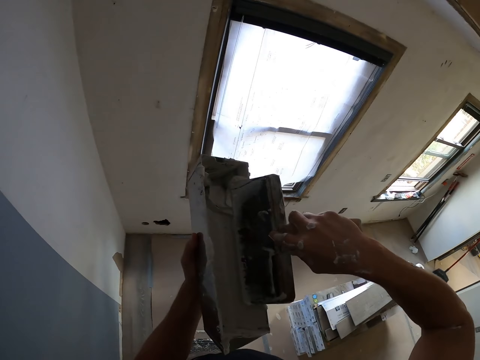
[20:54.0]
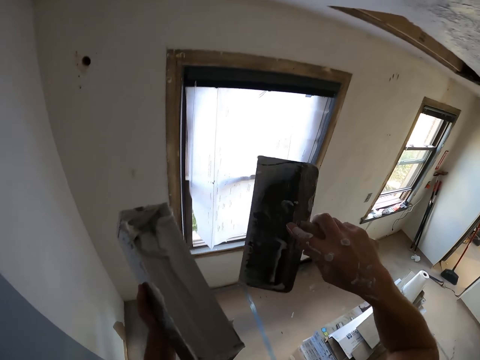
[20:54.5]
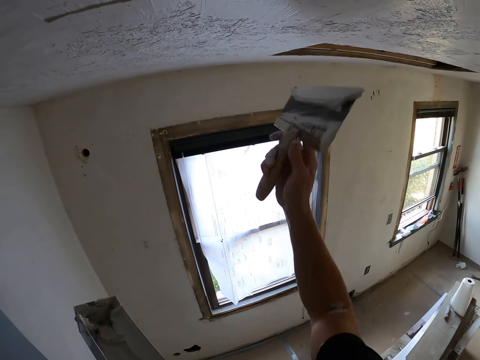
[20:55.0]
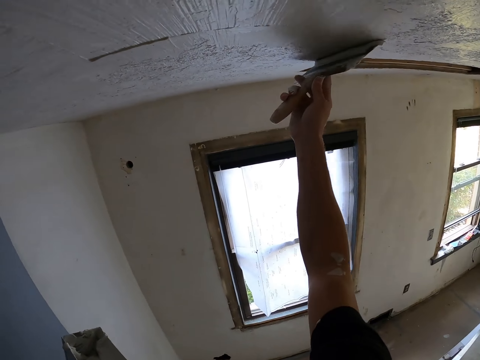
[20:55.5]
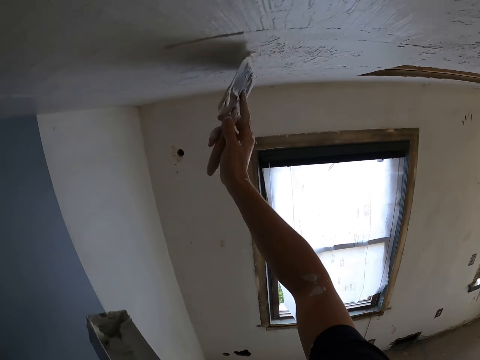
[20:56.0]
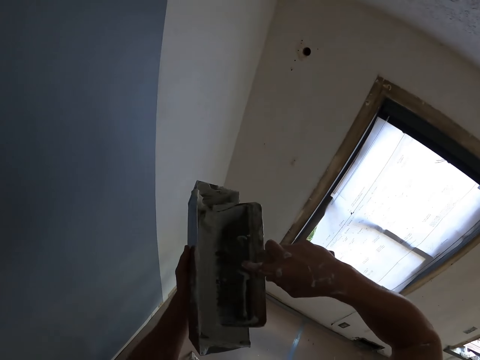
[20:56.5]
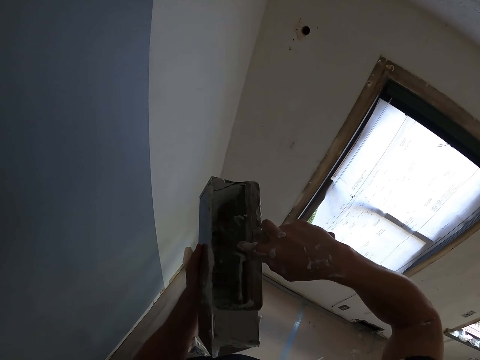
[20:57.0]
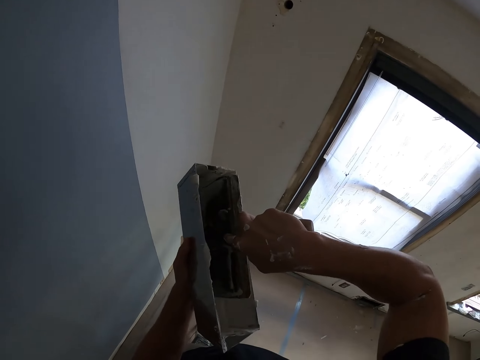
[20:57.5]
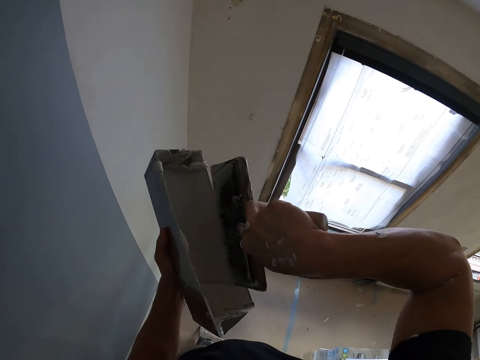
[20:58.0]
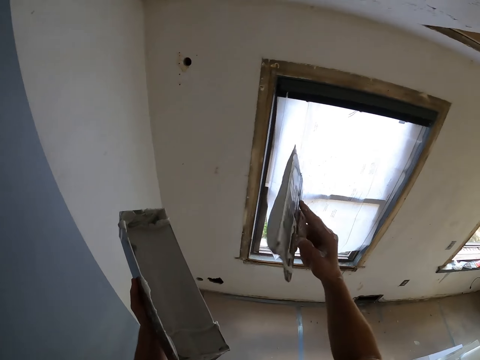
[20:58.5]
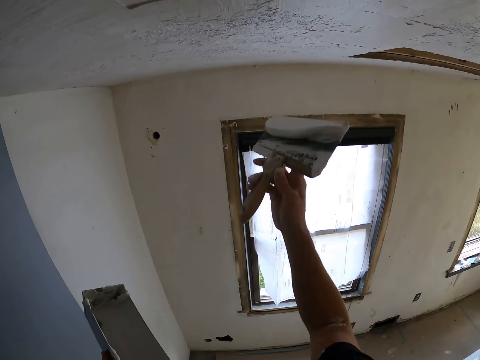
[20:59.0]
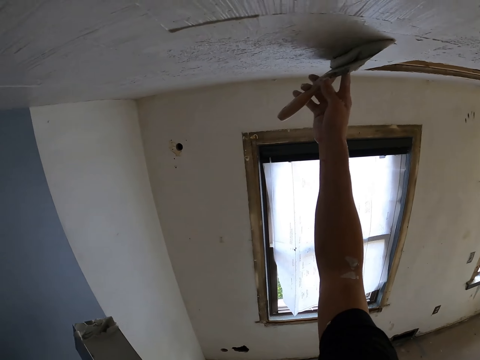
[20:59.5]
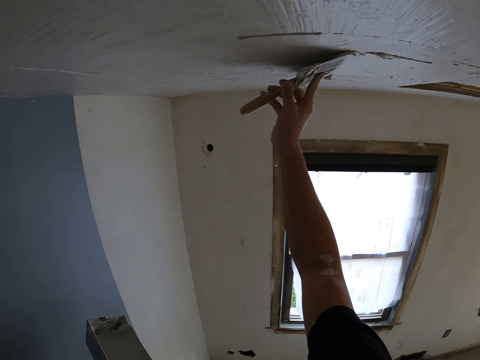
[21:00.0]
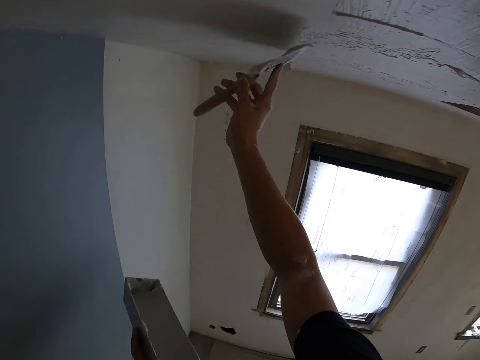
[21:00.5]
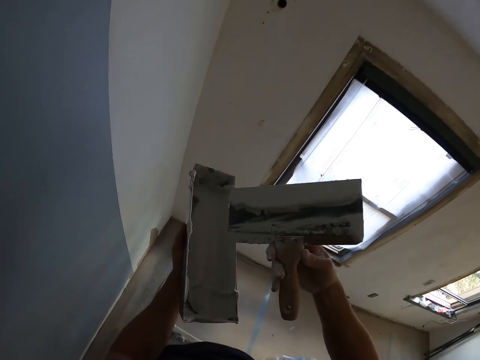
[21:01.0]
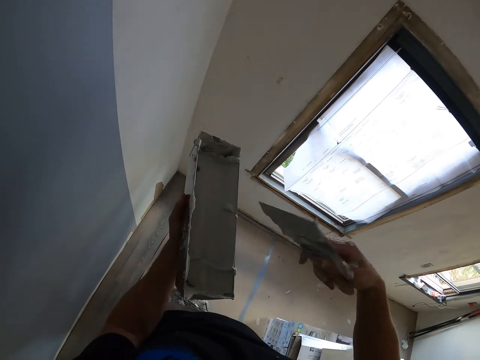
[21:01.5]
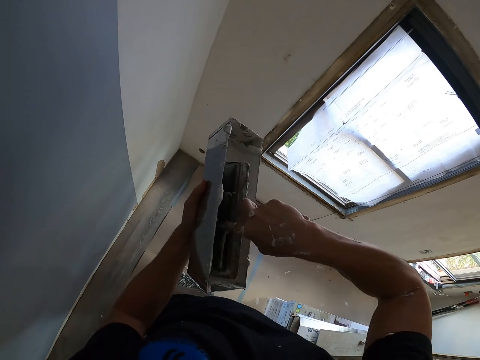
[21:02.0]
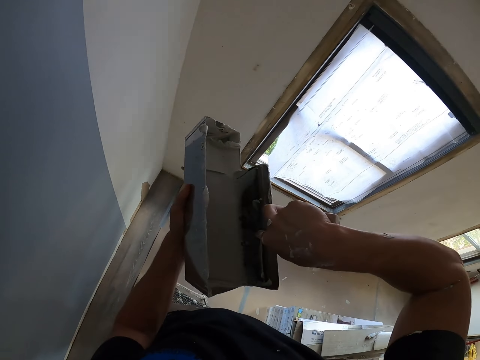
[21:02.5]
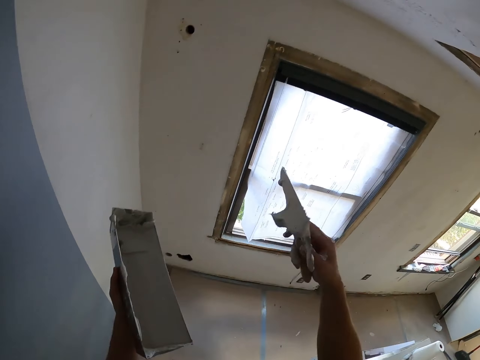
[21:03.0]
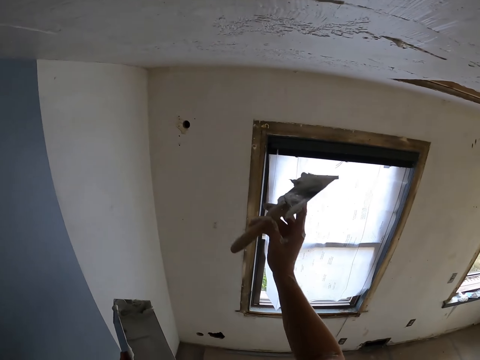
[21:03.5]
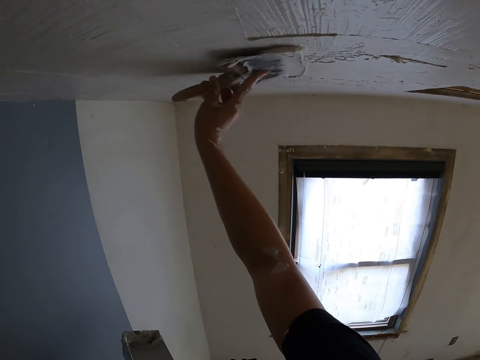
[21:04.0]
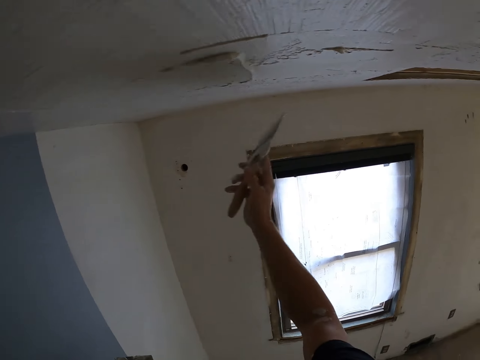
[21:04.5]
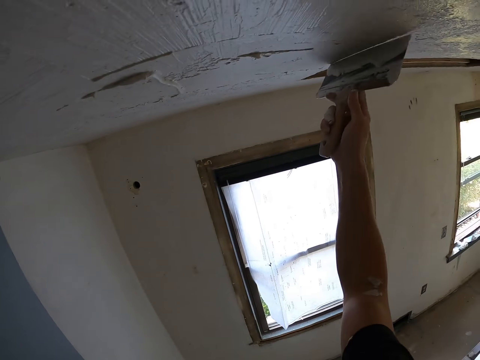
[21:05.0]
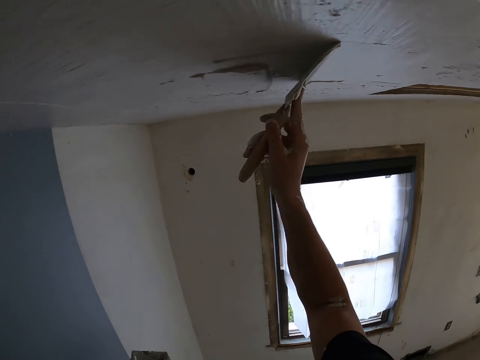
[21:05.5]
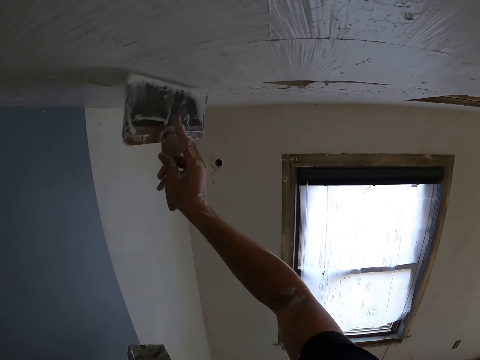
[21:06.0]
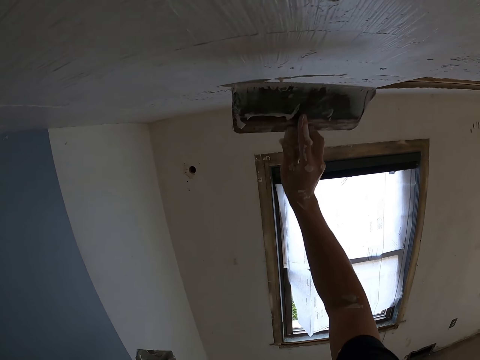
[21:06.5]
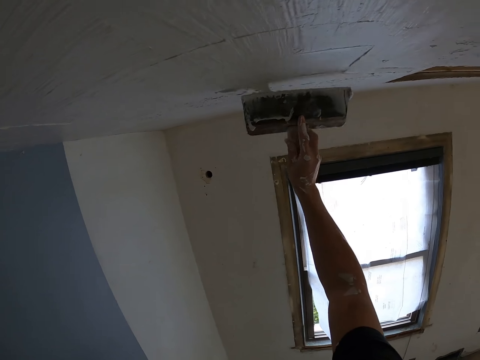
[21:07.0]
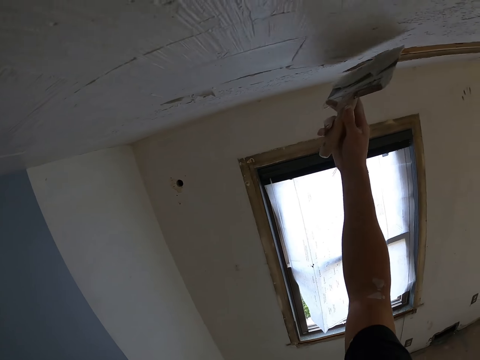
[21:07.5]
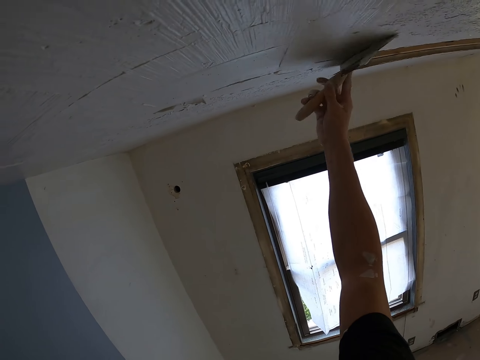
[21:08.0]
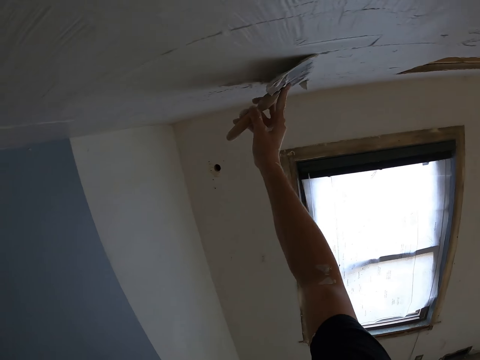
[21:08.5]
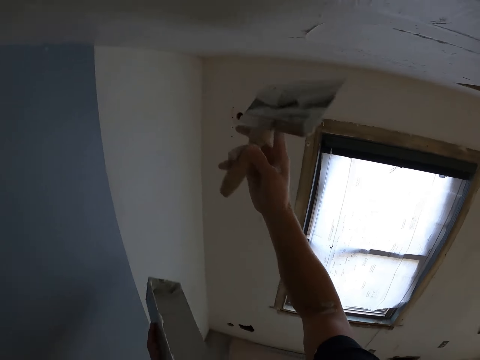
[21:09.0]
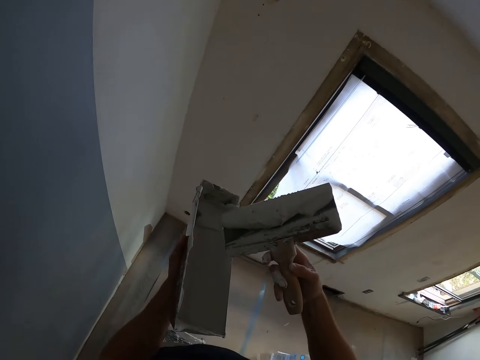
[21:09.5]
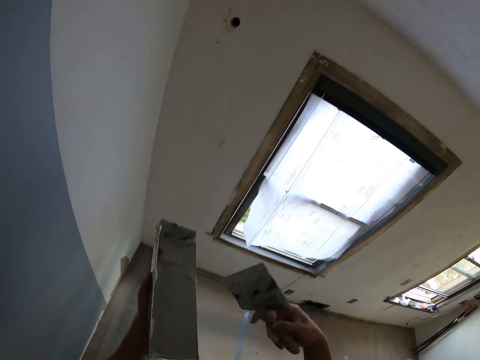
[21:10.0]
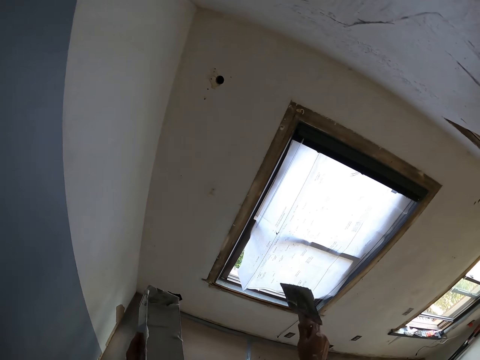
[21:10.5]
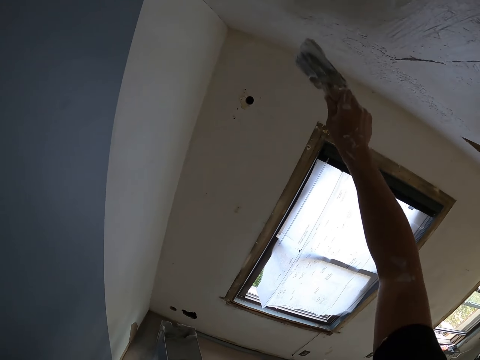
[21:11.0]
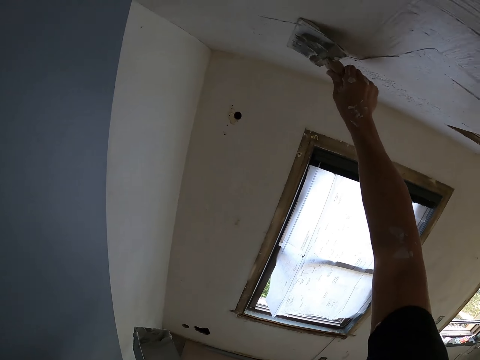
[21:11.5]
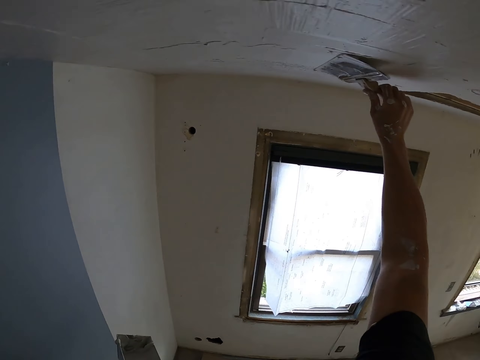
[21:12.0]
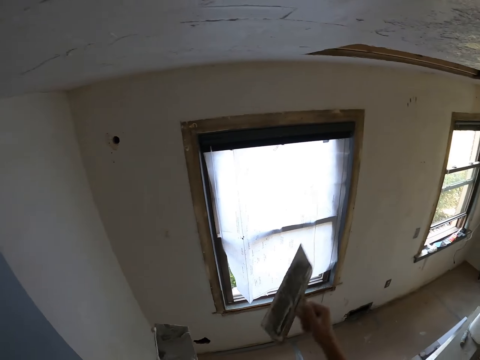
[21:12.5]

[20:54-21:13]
The camera wearer wipes the paint brush on the can. They paint the ceiling with the paint brush. They dip ceiling filler in the can with the paint brush. They paint the ceiling with the paint brush. They dip ceiling filler in the can with the paint brush. They paint the ceiling with the paint brush. They wipe the paint brush on the can. They paint the ceiling with the paint brush.
